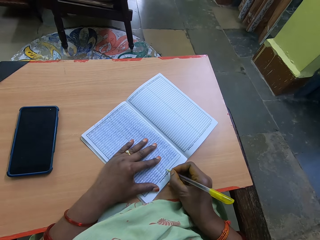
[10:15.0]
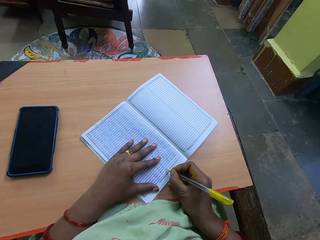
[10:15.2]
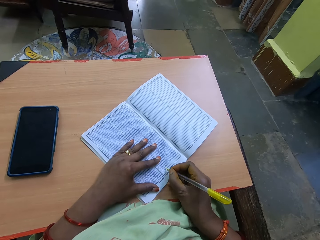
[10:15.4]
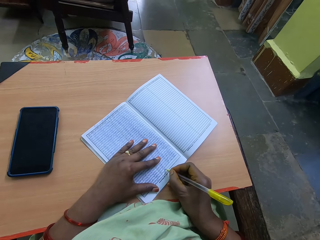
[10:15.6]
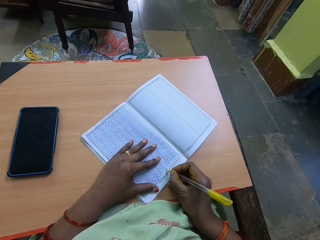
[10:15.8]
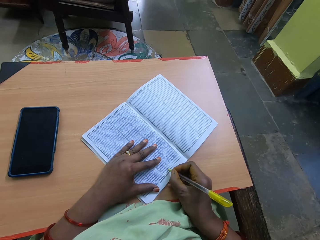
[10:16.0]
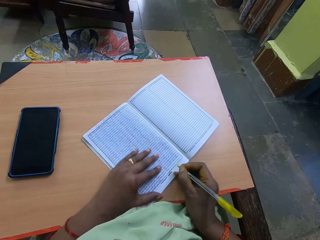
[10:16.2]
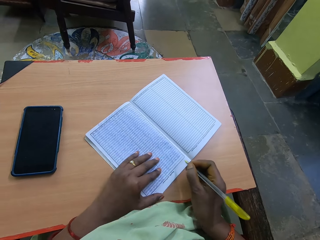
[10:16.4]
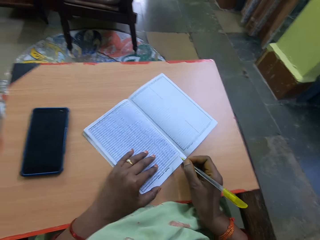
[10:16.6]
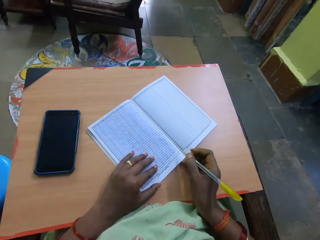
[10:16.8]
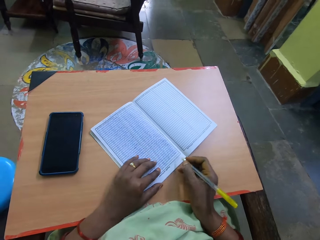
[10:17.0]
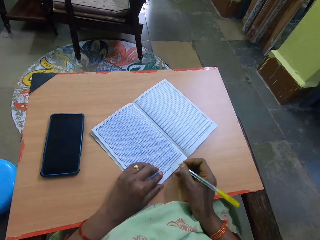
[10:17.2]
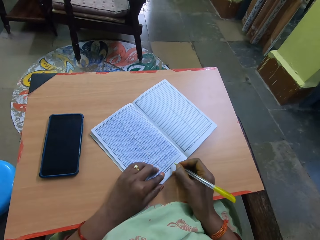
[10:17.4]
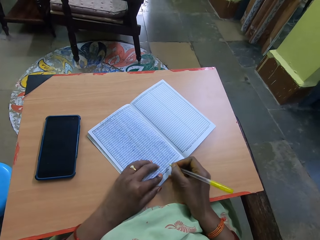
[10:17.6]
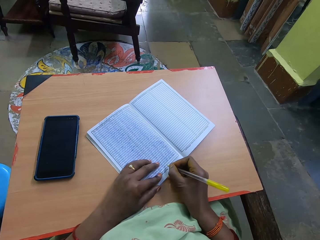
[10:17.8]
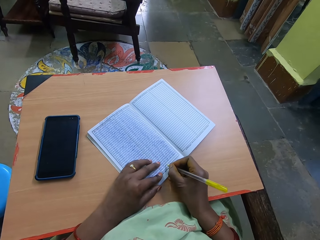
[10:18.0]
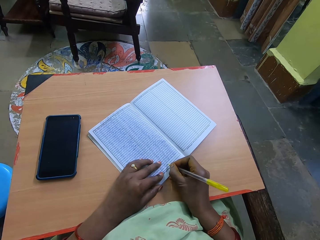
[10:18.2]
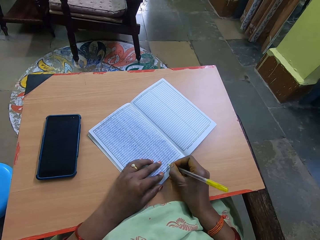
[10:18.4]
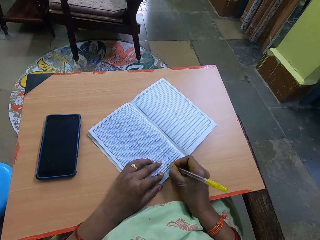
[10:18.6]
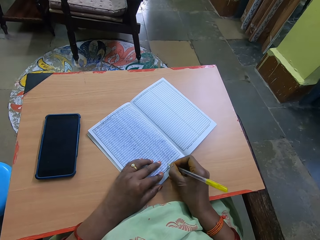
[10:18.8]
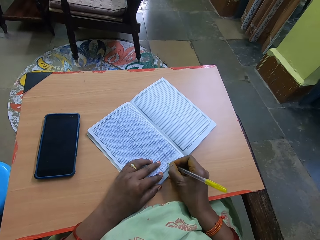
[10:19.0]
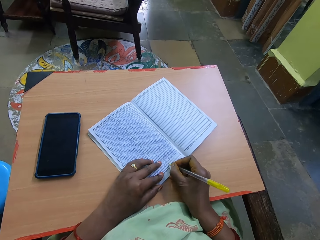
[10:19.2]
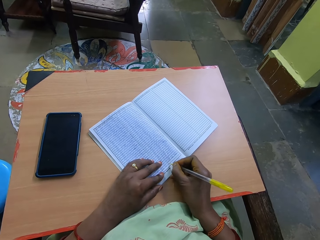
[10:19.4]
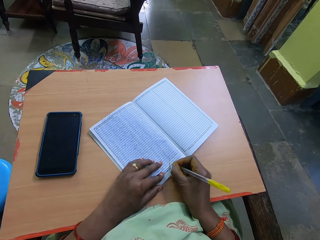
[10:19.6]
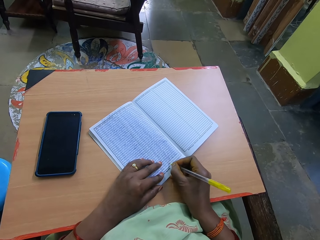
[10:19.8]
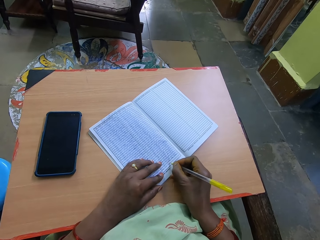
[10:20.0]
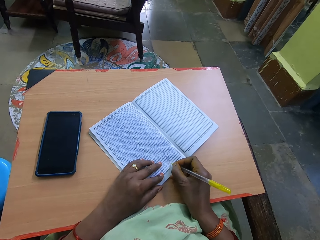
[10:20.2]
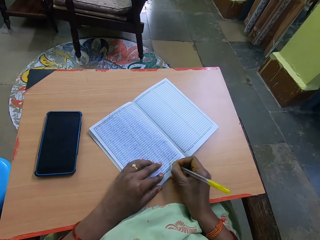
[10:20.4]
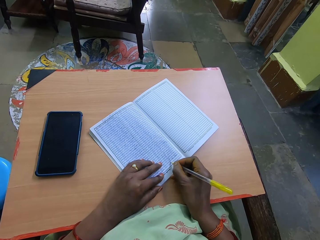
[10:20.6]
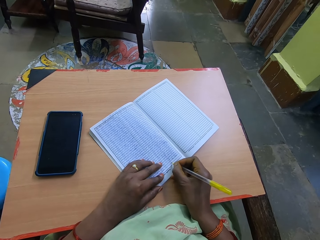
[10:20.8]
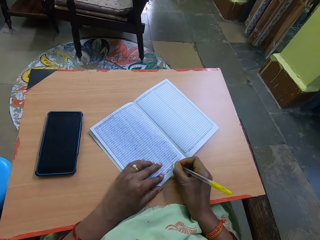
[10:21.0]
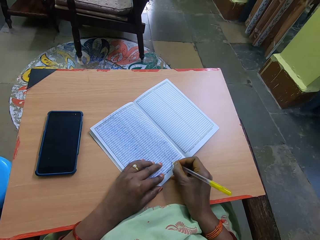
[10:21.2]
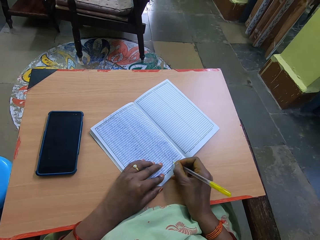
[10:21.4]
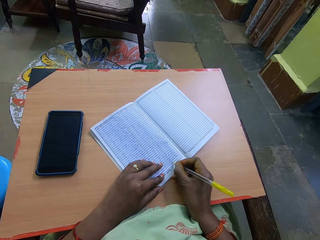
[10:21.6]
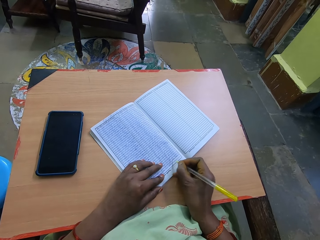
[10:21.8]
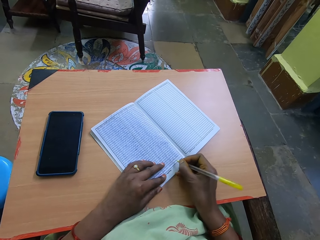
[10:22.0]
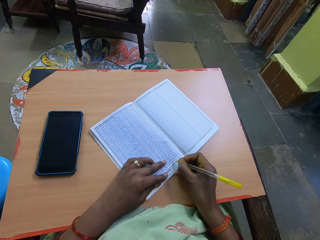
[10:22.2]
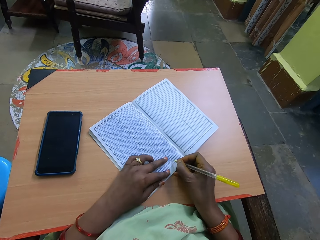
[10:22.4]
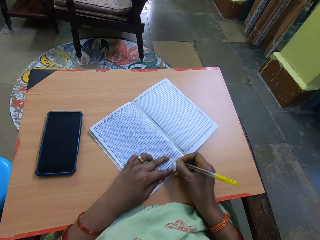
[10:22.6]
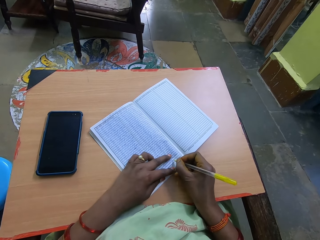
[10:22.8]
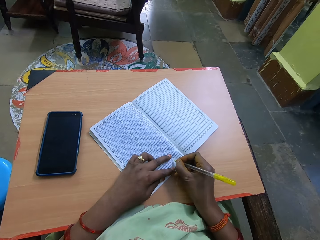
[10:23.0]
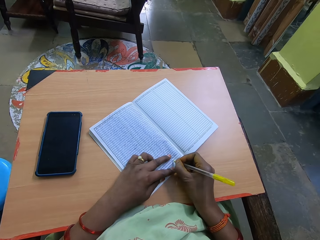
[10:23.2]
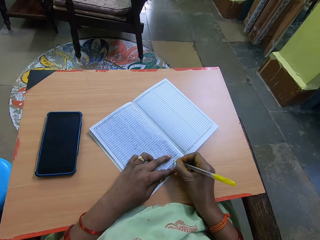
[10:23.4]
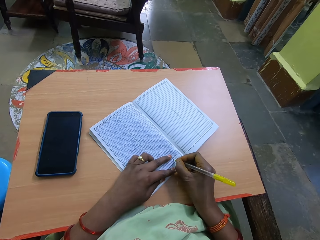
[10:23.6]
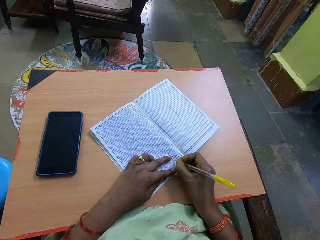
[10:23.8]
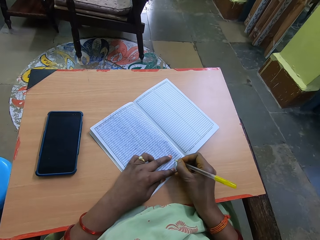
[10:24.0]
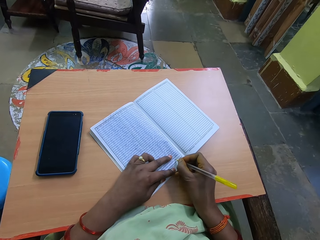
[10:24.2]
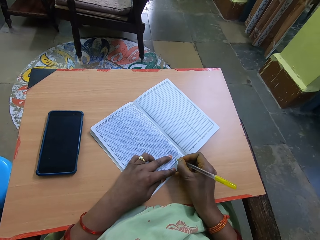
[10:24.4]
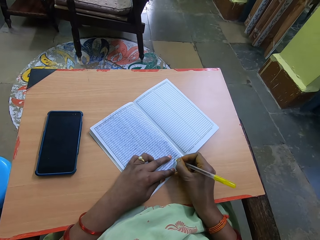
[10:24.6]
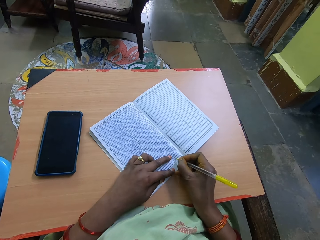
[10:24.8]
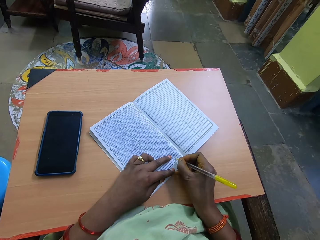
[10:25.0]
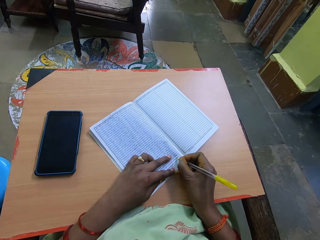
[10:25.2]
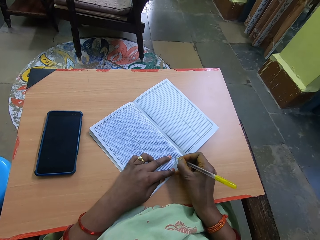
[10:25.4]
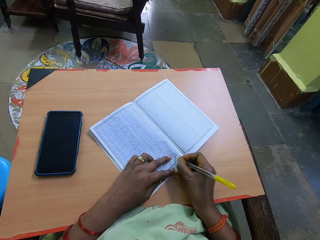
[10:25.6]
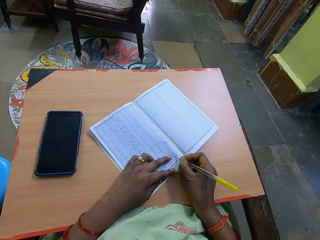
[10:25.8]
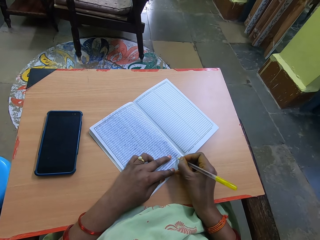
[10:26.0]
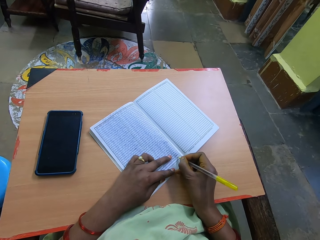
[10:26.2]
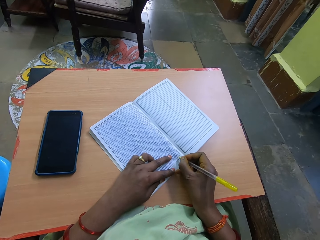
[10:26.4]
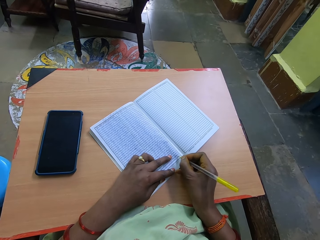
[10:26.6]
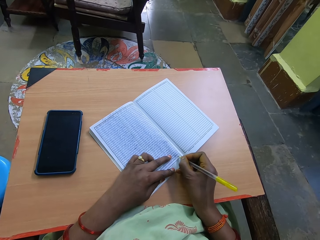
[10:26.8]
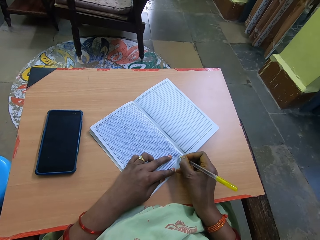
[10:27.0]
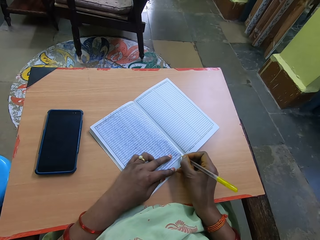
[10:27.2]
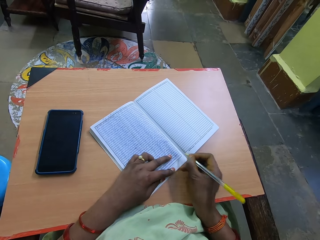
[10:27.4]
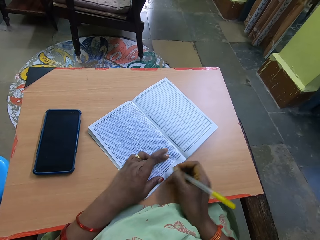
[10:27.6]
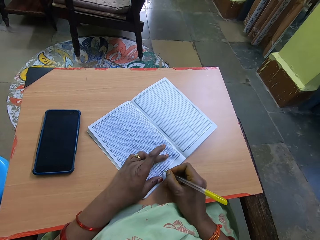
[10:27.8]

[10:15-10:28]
The camera wearer adjusts the book with her left hand. She pushes the book a little forward. She writes in the book with the pen with her right hand. She moves the left hand over the book.

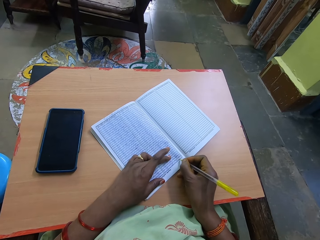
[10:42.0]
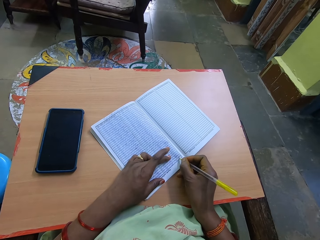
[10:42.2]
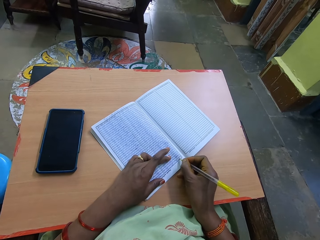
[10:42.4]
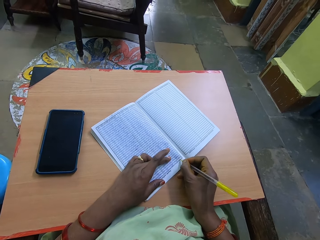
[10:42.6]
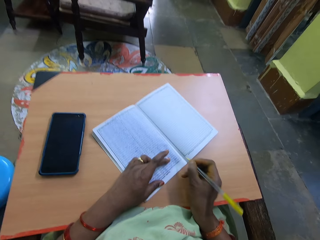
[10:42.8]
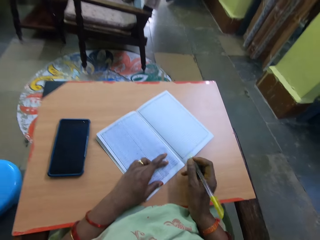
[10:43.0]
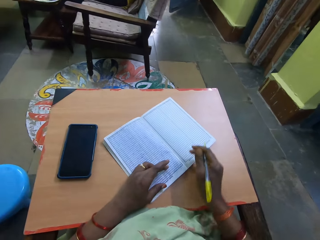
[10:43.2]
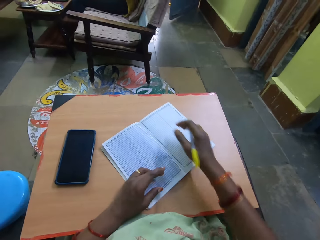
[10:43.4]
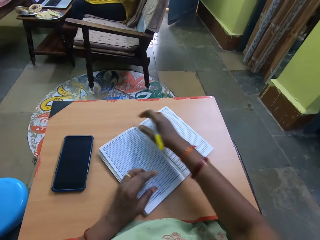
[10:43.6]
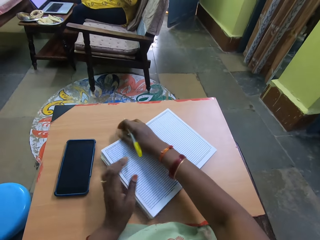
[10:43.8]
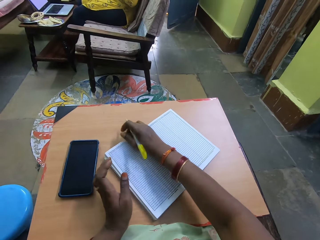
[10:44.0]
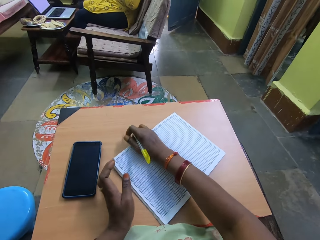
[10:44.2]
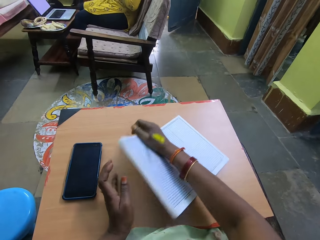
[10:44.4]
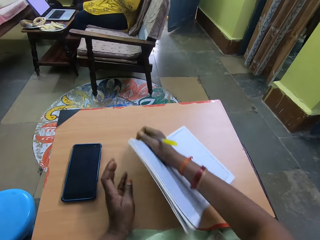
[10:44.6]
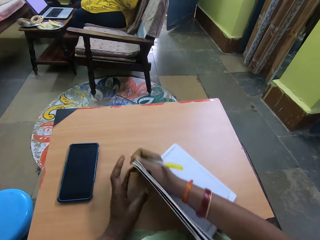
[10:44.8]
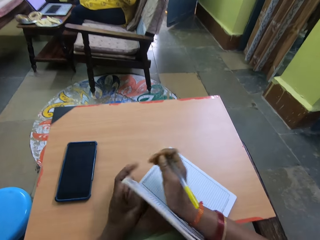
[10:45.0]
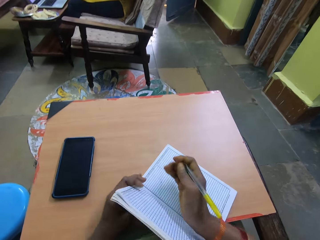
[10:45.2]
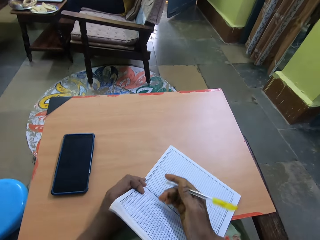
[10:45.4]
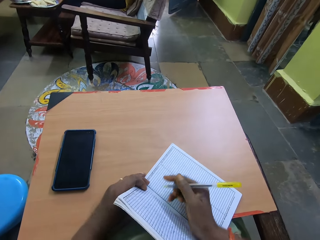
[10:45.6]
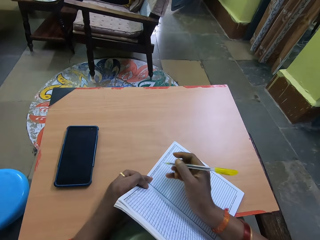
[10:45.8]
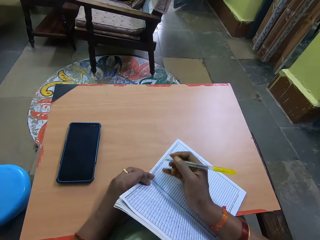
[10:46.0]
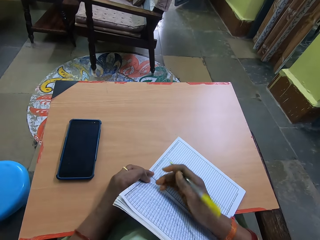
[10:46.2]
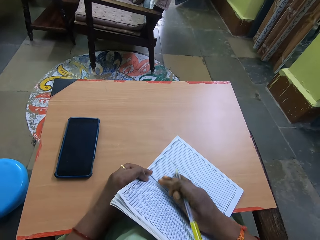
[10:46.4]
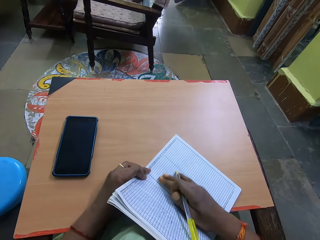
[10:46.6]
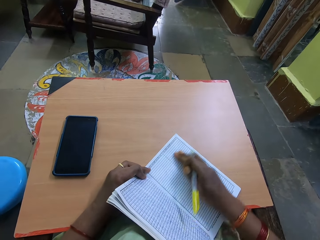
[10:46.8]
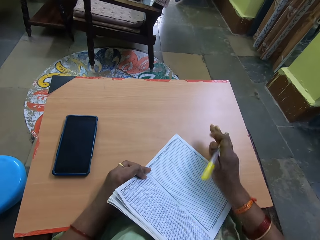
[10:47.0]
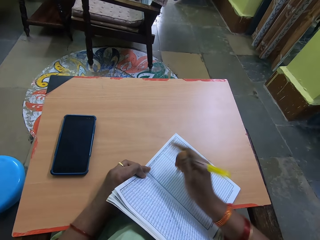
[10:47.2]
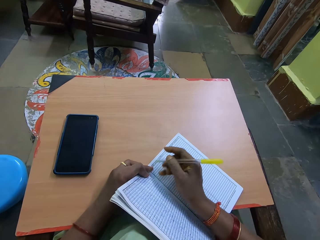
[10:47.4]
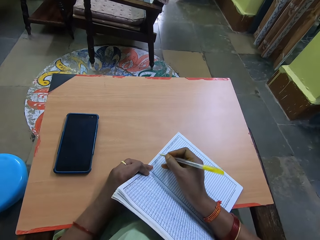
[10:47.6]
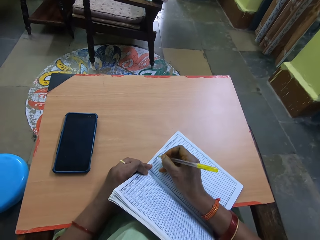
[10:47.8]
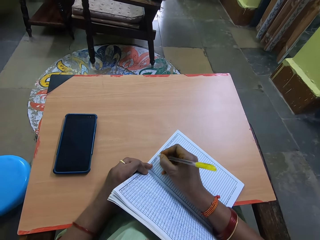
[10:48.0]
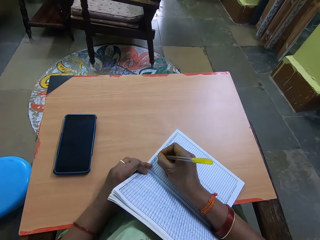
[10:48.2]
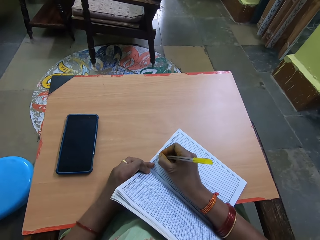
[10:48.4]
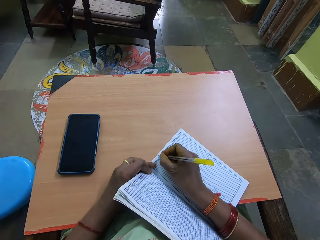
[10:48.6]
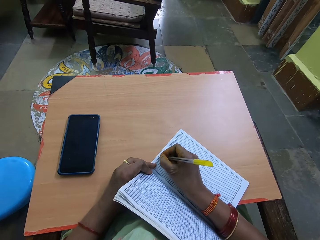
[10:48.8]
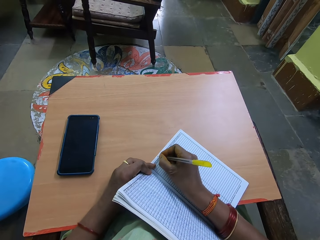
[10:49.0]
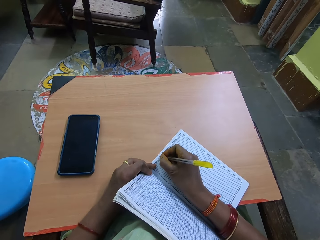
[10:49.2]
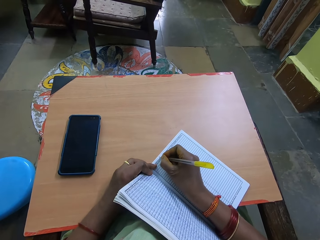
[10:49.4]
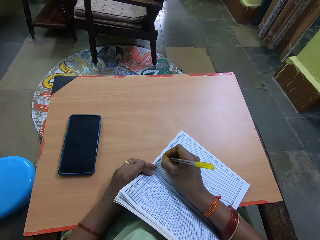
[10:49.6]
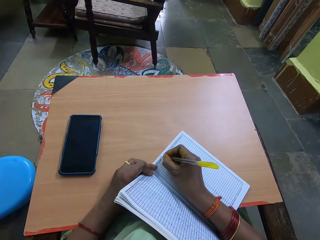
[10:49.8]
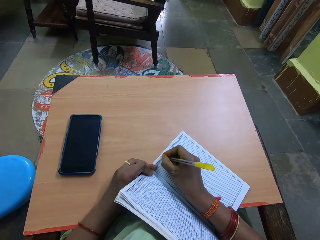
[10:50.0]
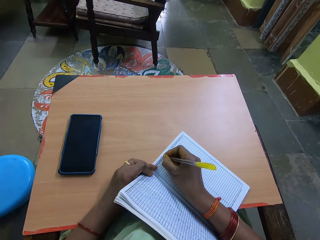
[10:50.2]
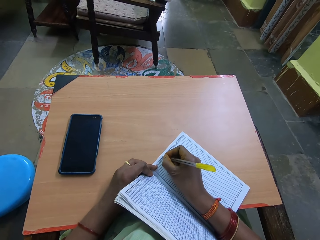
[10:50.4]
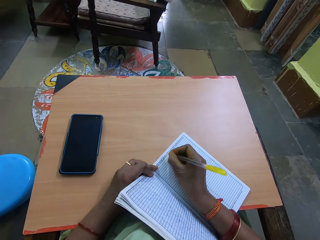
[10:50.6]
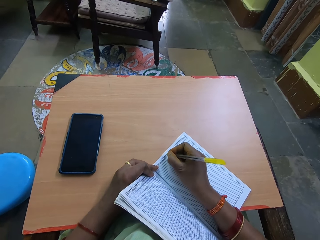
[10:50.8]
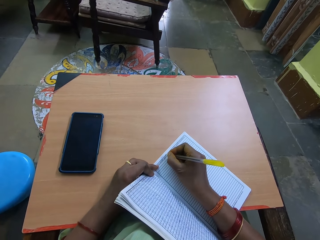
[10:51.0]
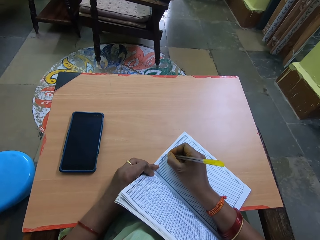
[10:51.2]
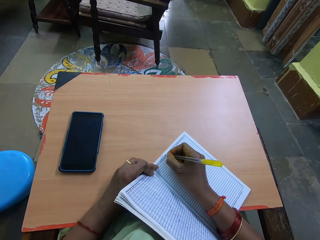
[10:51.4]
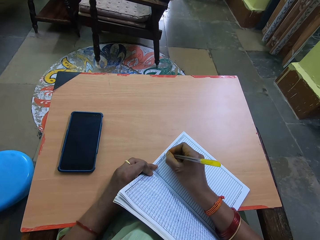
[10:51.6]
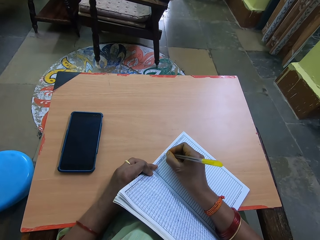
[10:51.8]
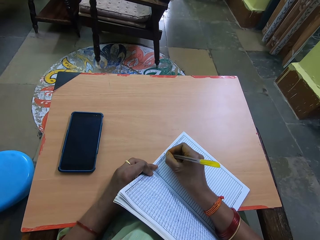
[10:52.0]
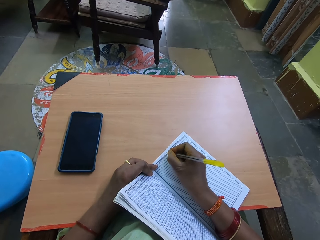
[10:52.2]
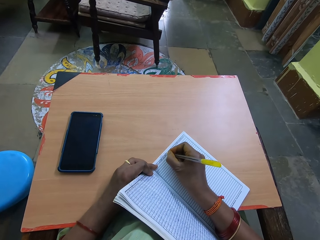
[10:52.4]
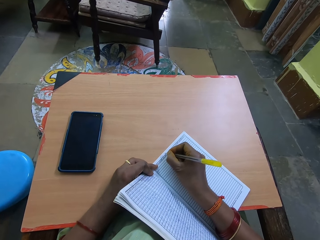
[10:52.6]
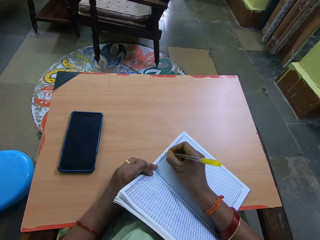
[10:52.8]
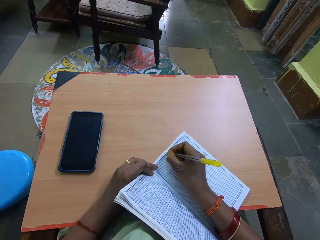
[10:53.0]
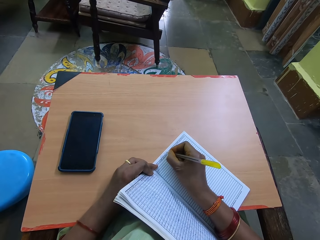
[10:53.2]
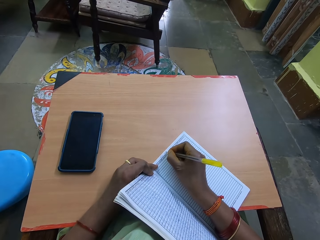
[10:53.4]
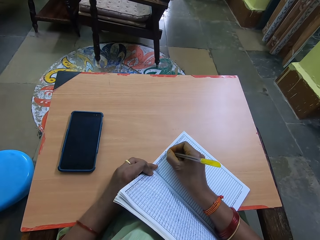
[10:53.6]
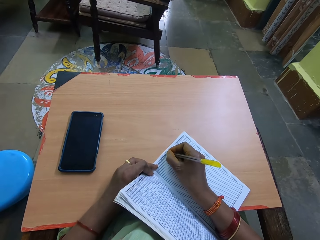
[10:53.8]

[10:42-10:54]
The camera wearer adjusts the book with her right hand. She pulls the book closer. She slides her right hand over a page of the book. She writes in the book with the pen with her right hand.
